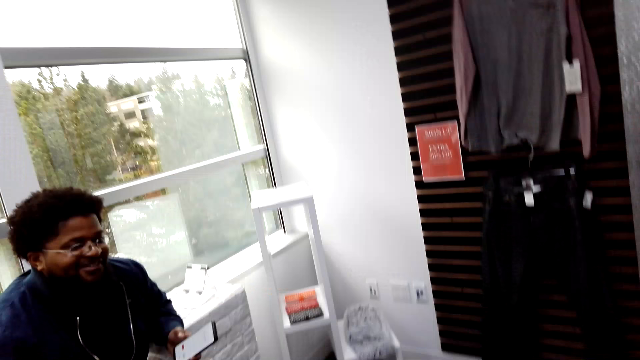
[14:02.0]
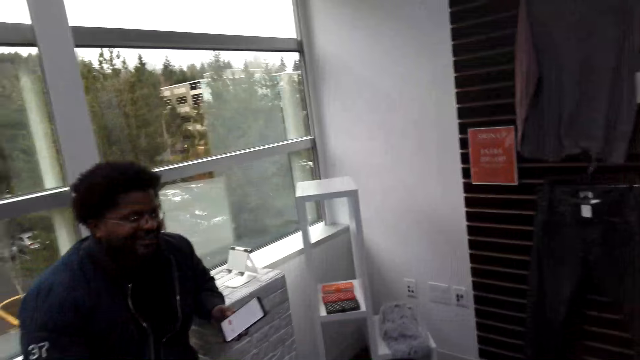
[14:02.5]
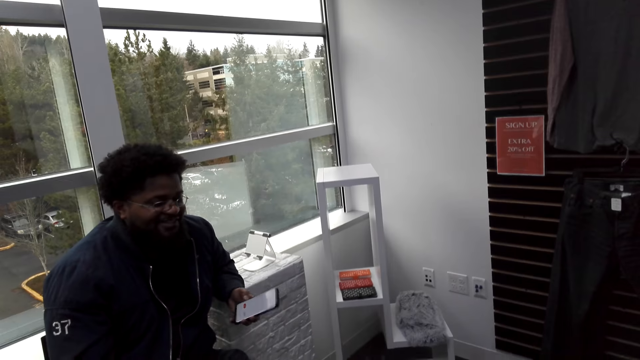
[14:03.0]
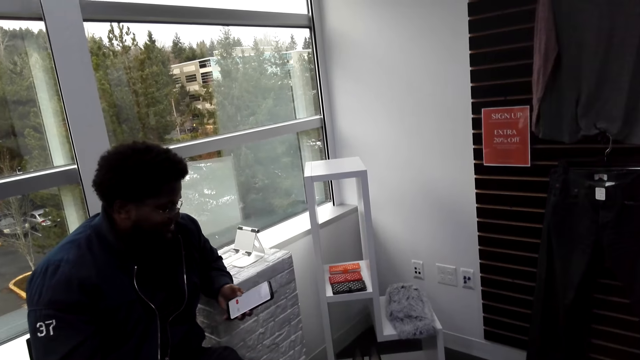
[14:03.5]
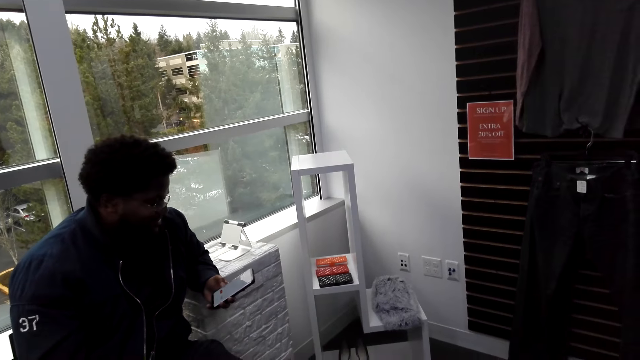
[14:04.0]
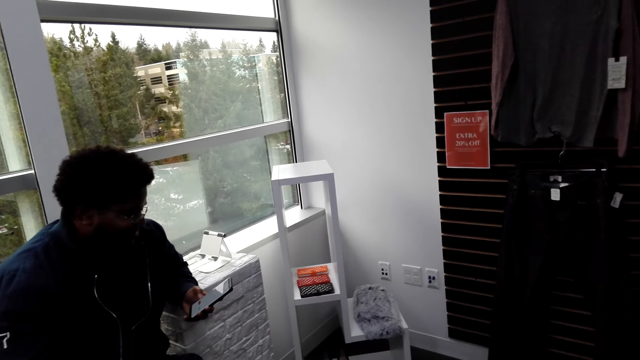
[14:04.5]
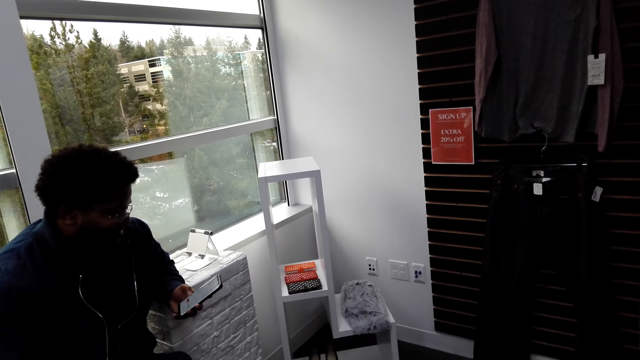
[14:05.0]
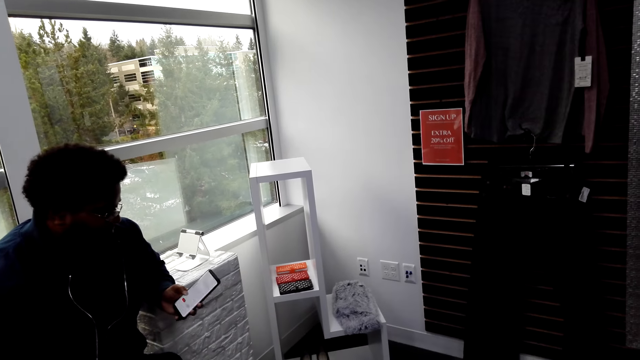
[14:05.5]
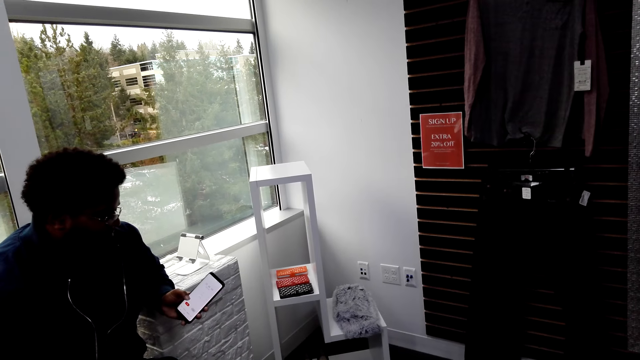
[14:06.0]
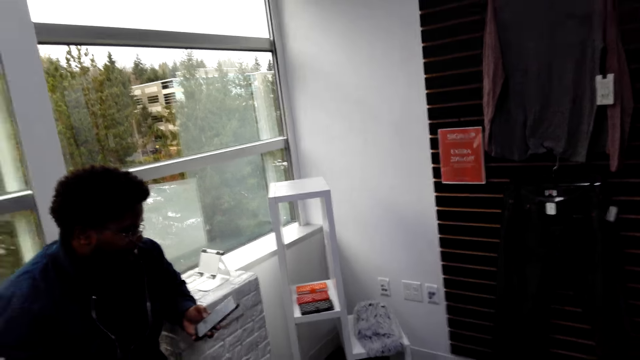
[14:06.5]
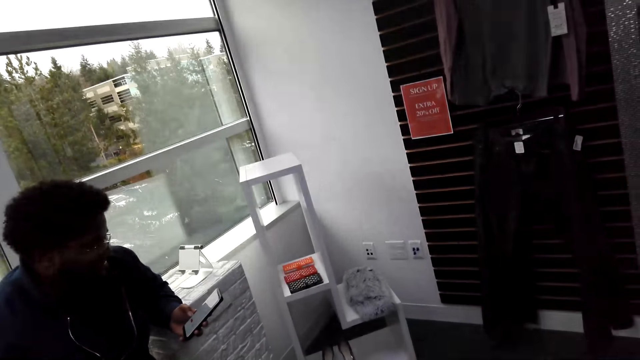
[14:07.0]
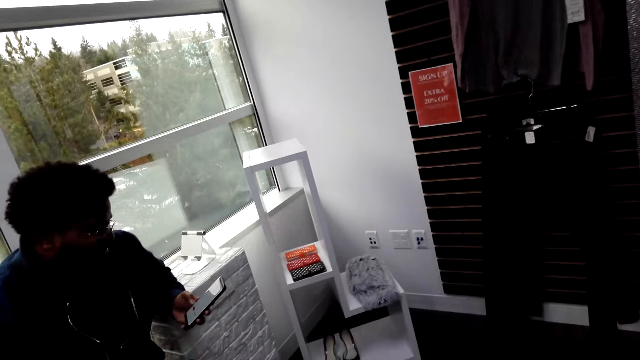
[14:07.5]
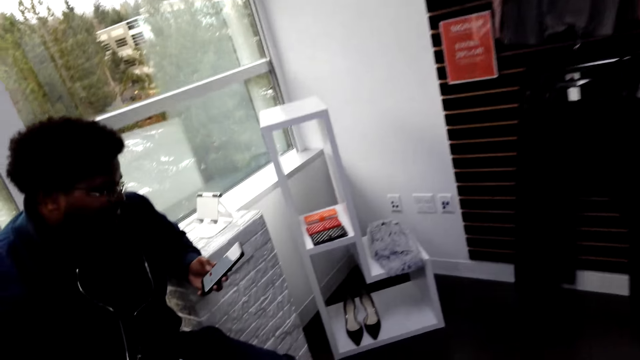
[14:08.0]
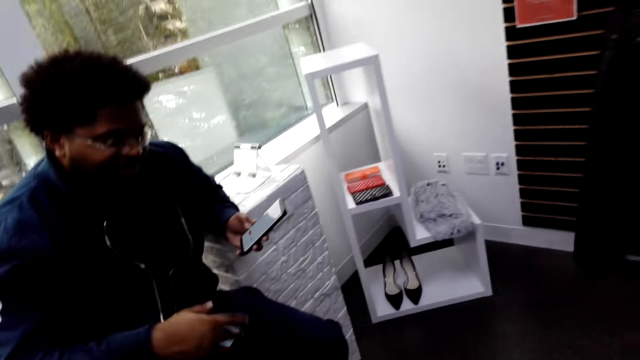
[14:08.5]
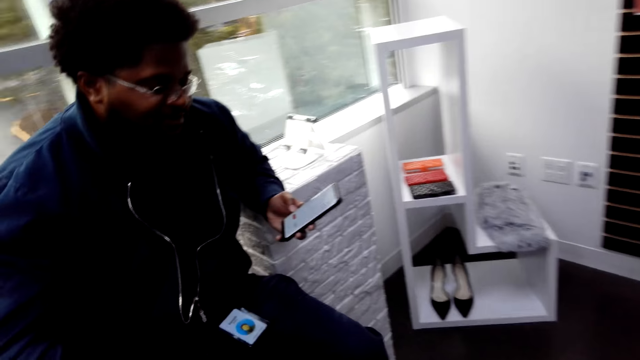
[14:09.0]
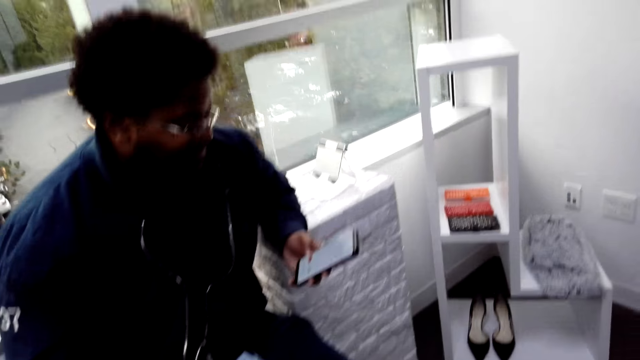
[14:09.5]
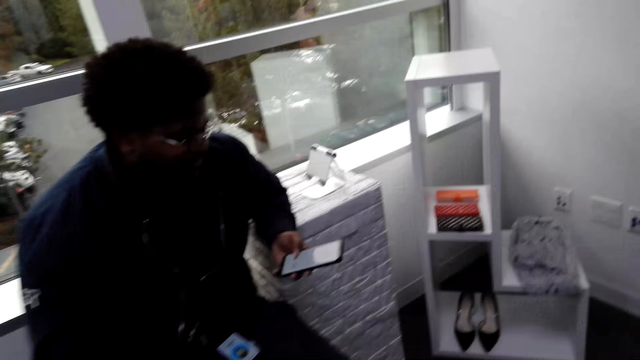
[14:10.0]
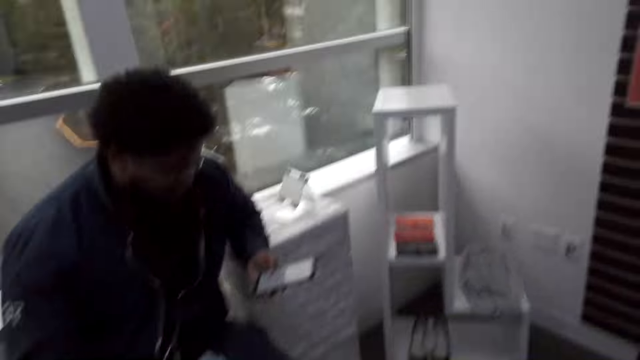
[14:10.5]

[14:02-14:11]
The camera wearer looks around the shop. They turn around. A man holds a phone. The man uses his phone. The camera wearer turns around. They look at the man. The man holds the phone.

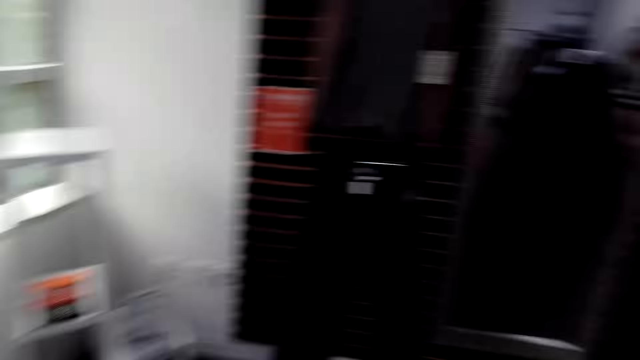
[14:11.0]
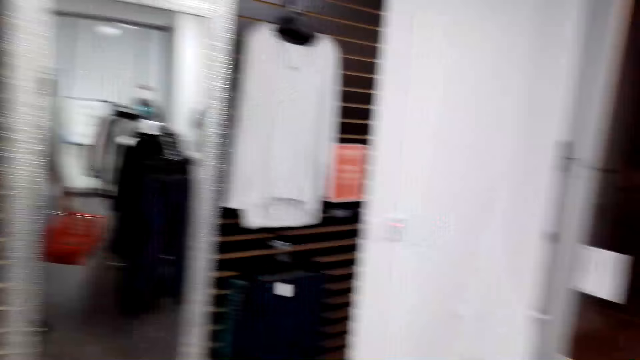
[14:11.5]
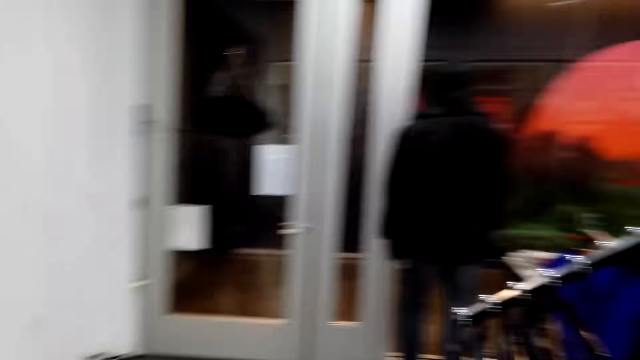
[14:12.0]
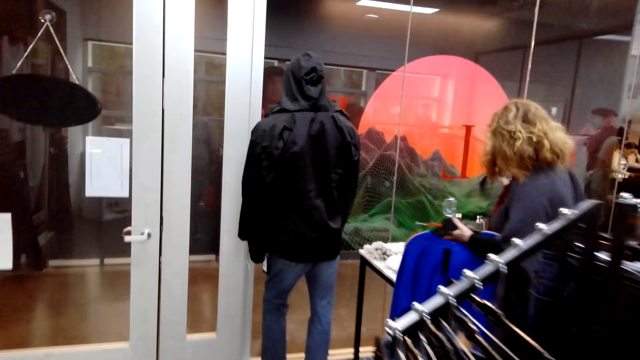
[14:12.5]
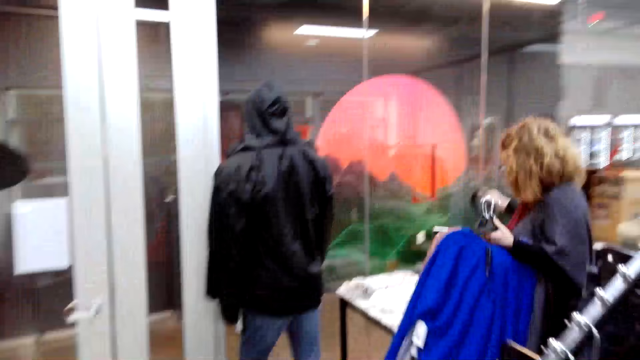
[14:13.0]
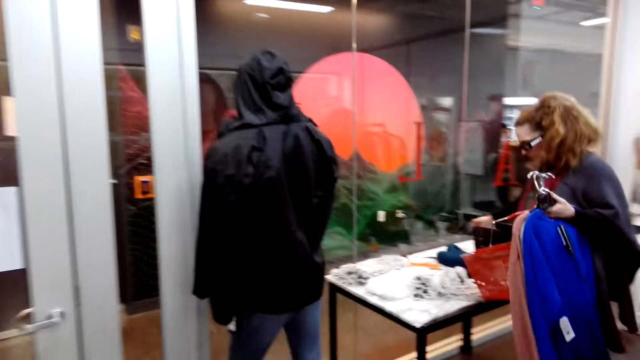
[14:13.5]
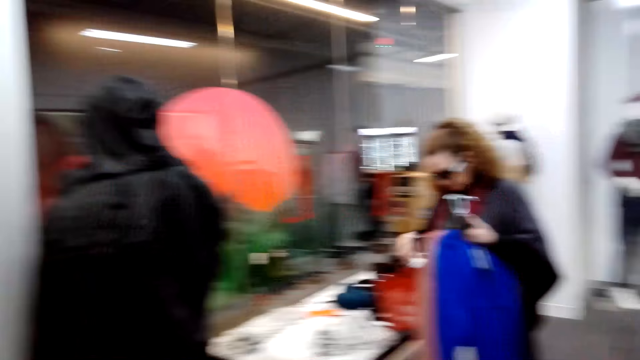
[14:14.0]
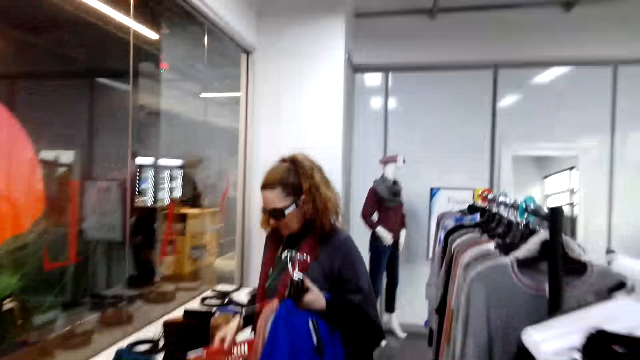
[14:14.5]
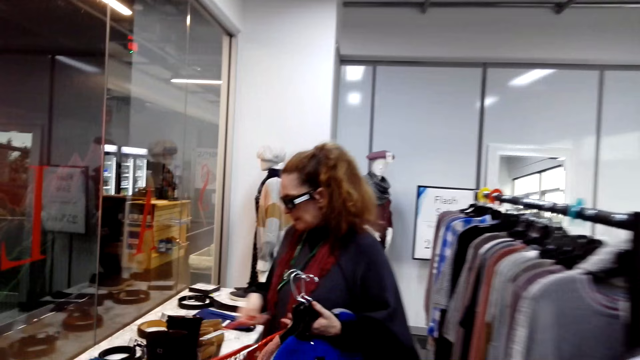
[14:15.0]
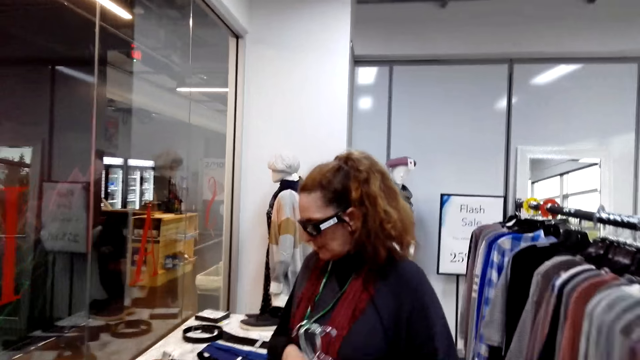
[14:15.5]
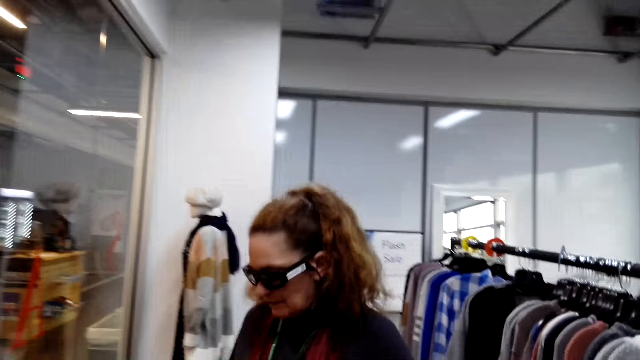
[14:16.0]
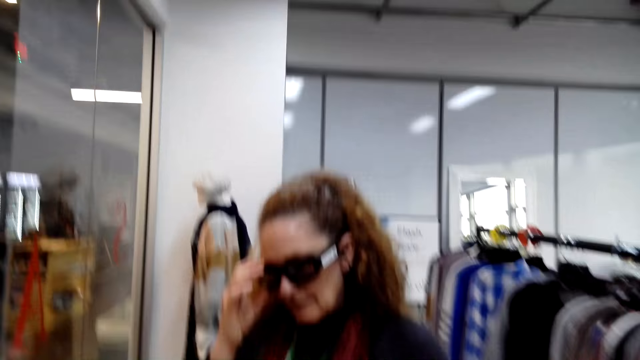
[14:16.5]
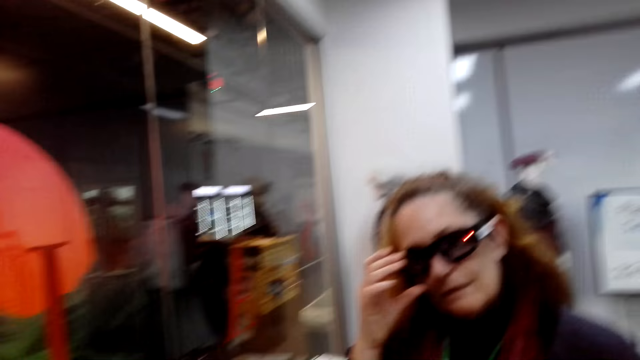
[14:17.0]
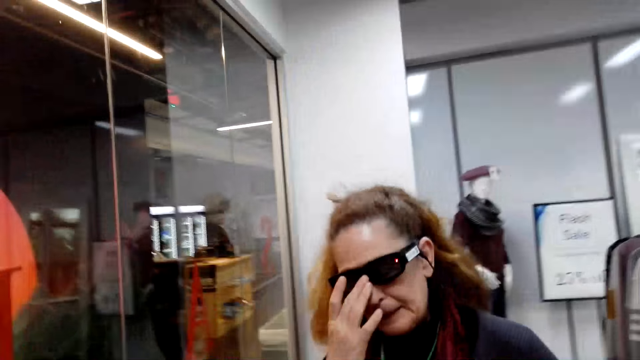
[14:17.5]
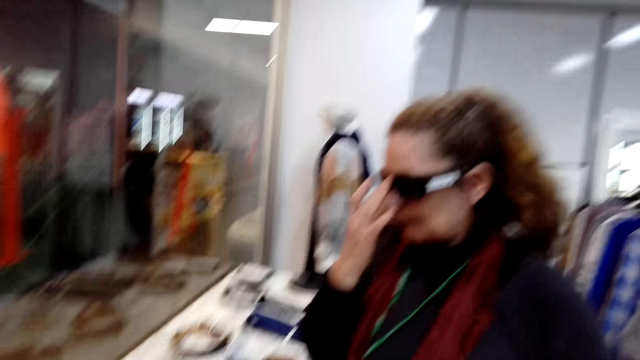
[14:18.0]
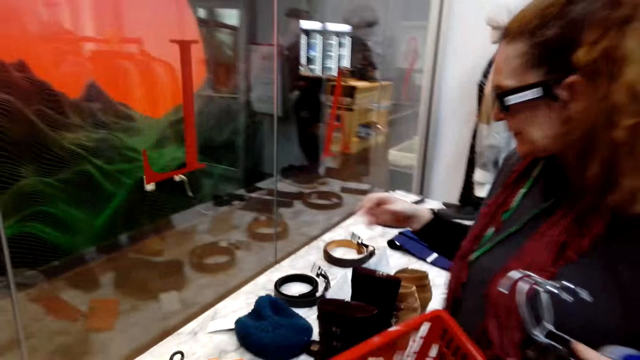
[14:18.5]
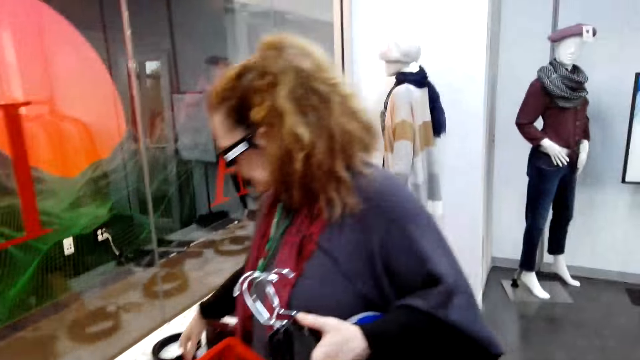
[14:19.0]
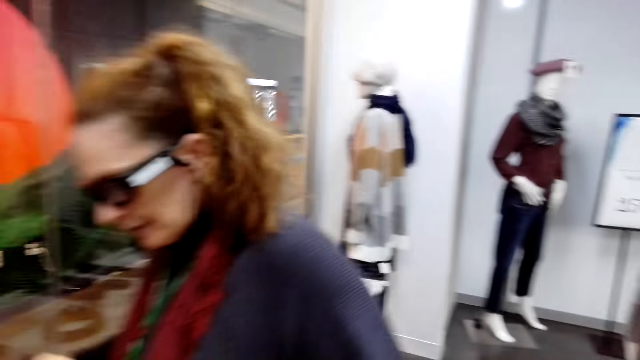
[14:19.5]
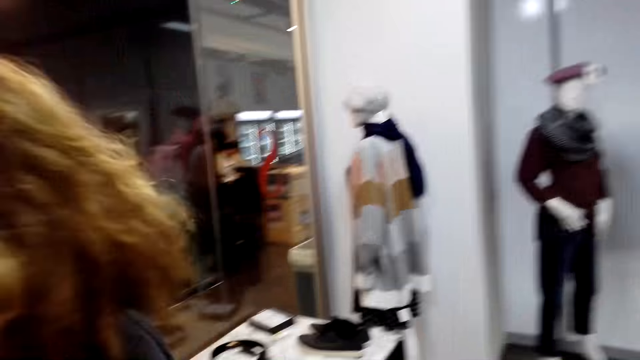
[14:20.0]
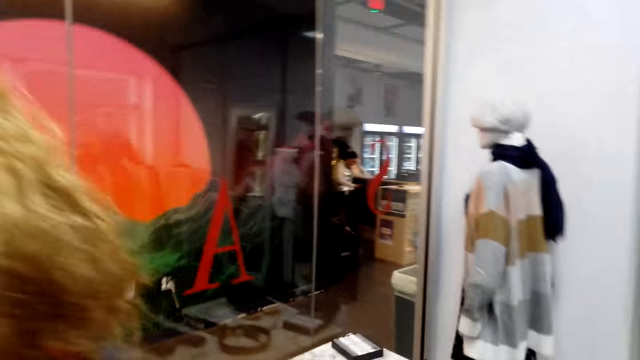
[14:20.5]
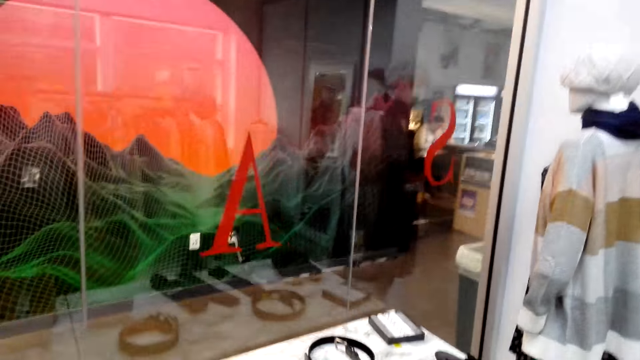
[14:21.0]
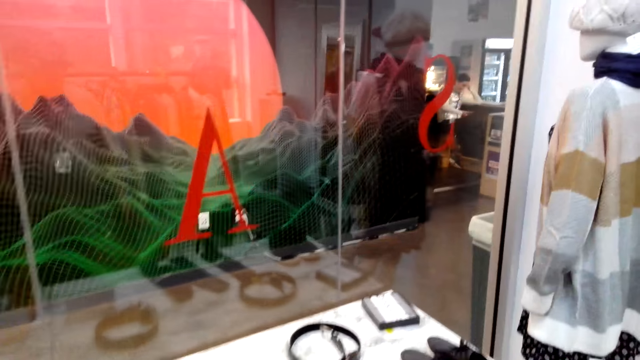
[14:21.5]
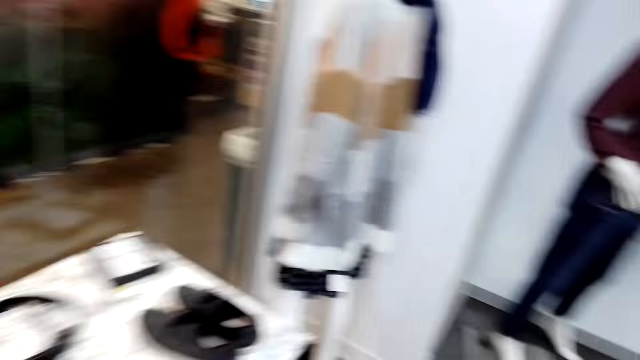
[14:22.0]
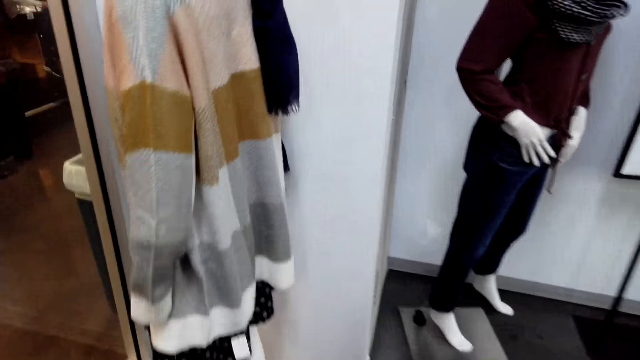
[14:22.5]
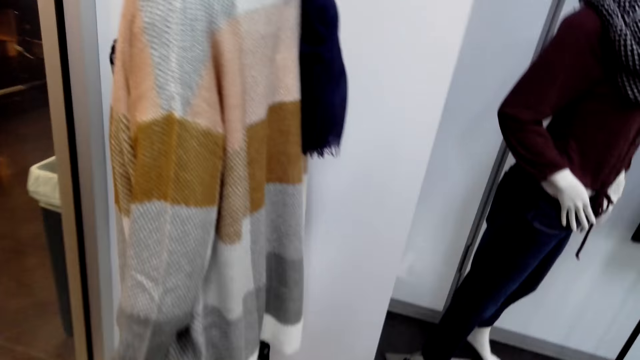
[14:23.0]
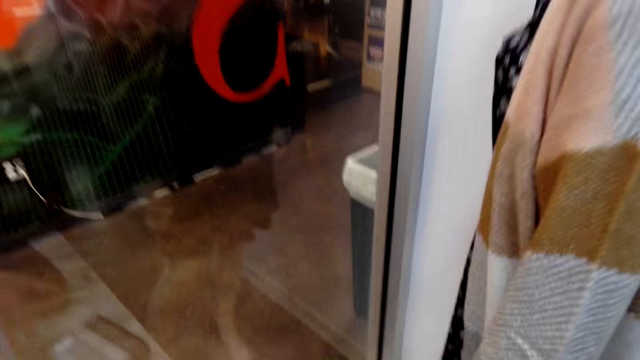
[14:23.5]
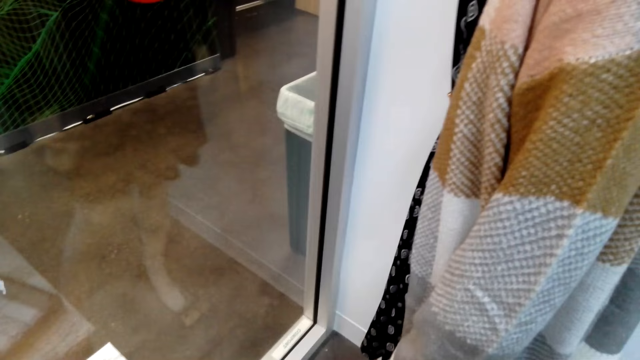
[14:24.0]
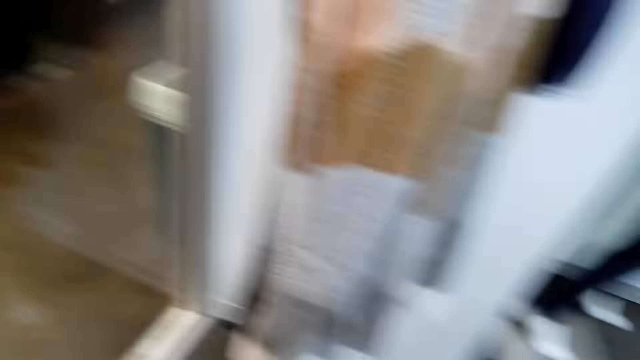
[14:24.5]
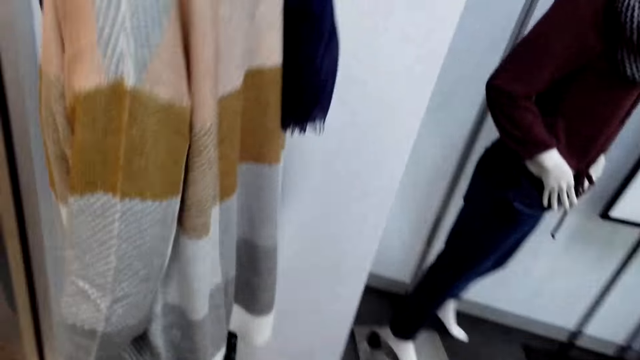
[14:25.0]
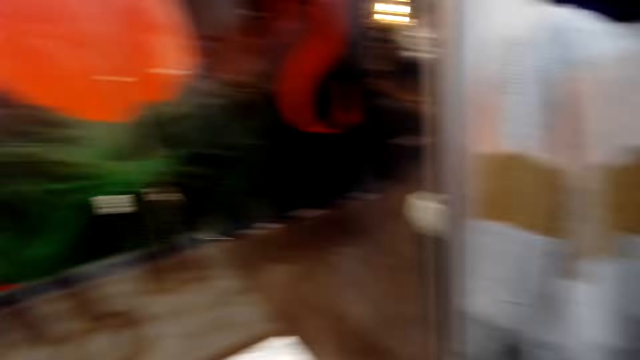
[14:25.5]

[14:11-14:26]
The camera wearer turns around. They look around the shop. A man holds clothes. The camera wearer walks around the shop. They turn around. They converse with a woman. The man holds sunglasses. The woman converses with the camera wearer. The camera wearer turns around. They walk around the shop. They turn around.
